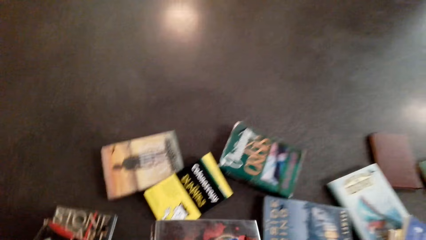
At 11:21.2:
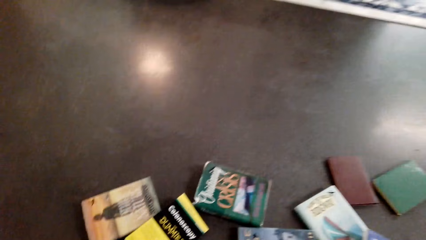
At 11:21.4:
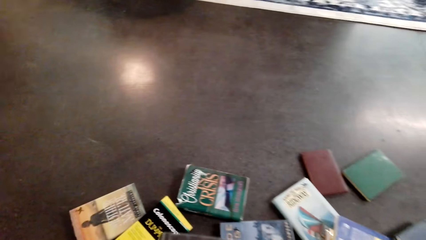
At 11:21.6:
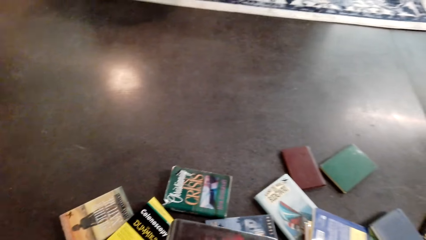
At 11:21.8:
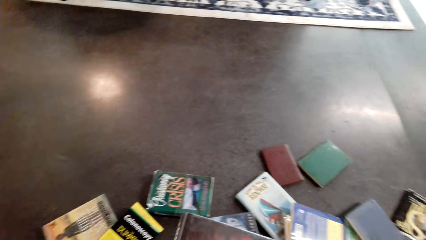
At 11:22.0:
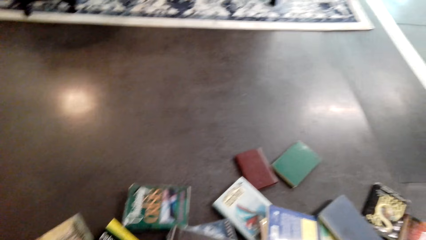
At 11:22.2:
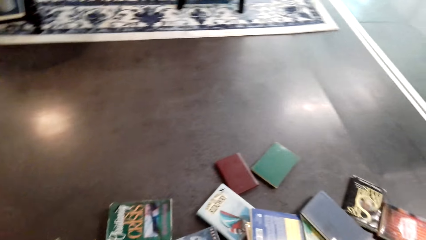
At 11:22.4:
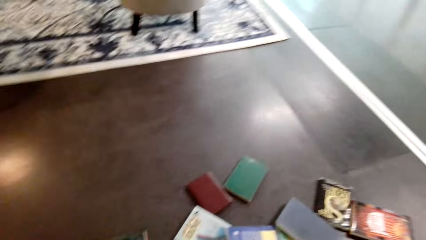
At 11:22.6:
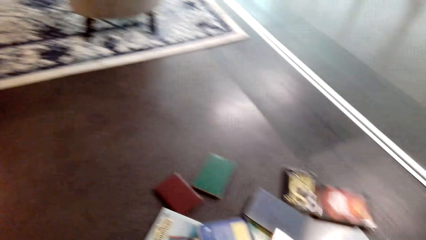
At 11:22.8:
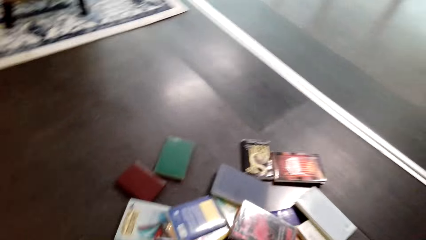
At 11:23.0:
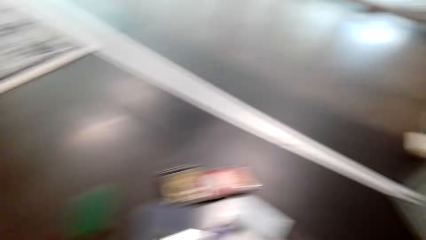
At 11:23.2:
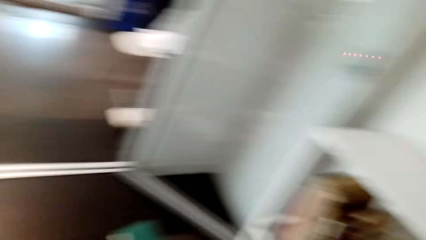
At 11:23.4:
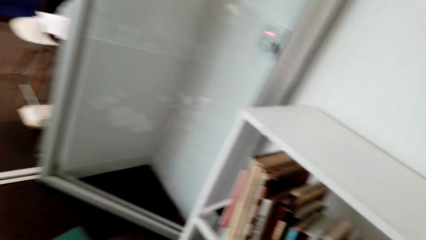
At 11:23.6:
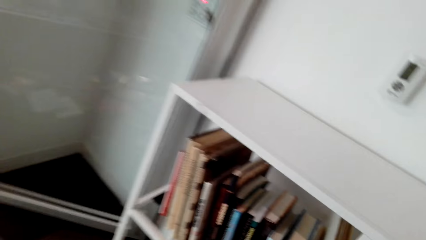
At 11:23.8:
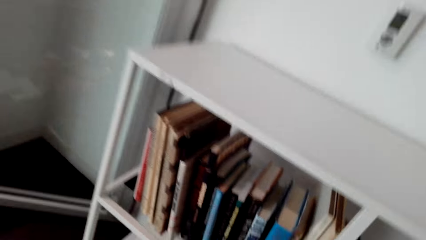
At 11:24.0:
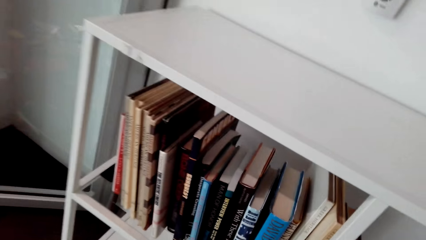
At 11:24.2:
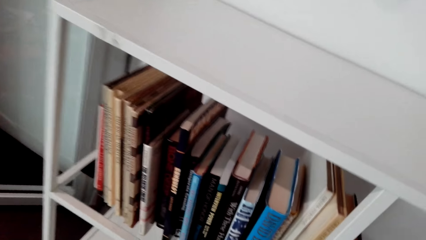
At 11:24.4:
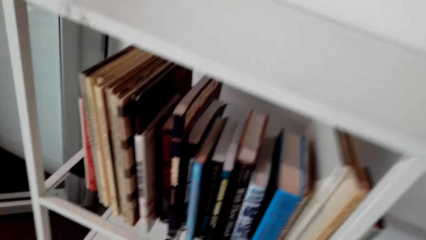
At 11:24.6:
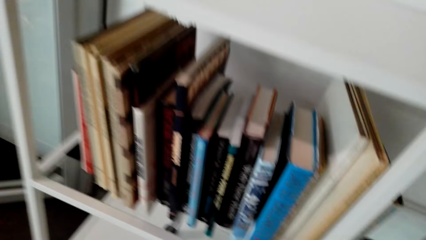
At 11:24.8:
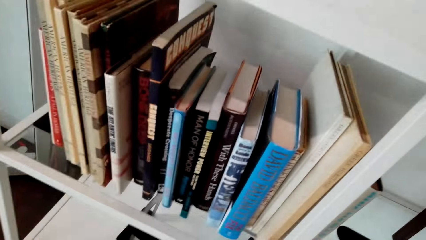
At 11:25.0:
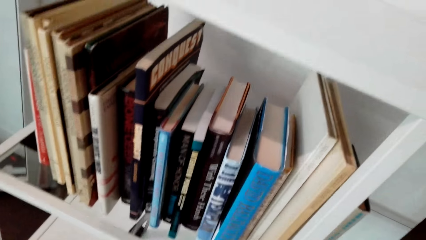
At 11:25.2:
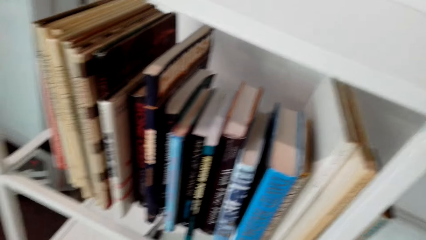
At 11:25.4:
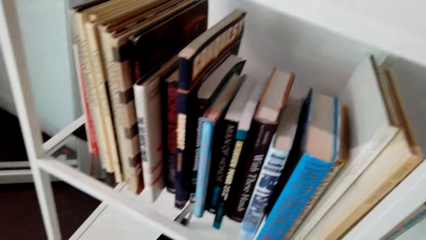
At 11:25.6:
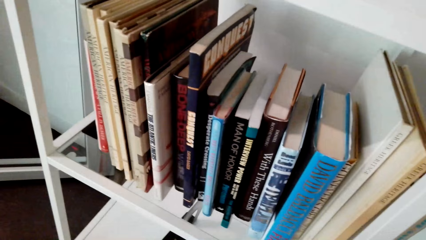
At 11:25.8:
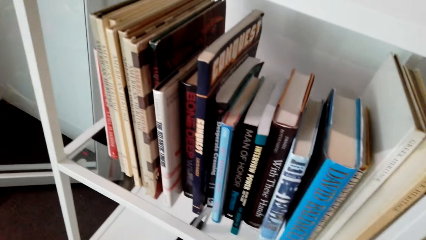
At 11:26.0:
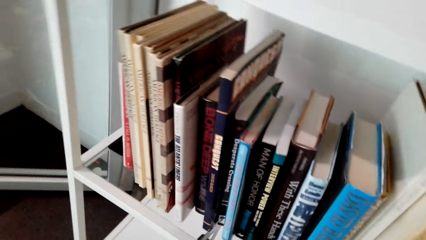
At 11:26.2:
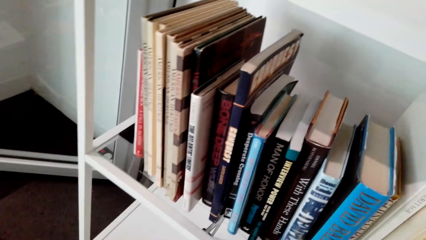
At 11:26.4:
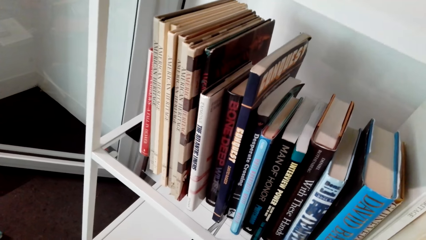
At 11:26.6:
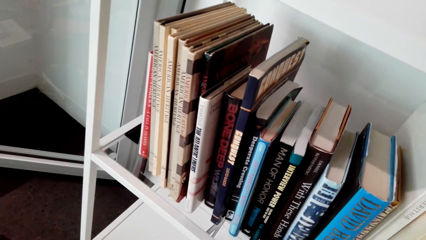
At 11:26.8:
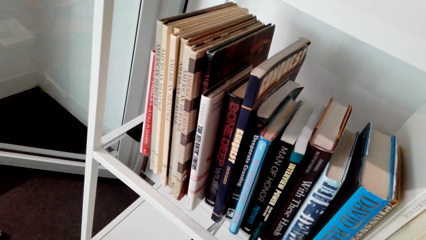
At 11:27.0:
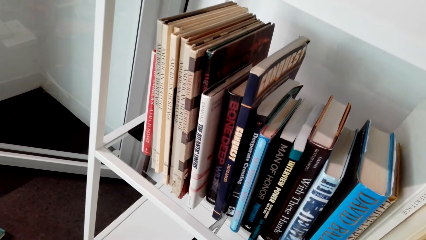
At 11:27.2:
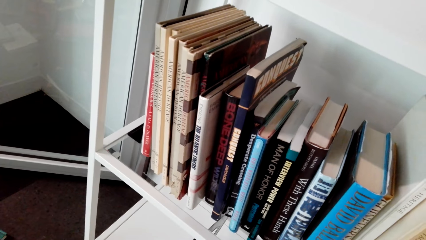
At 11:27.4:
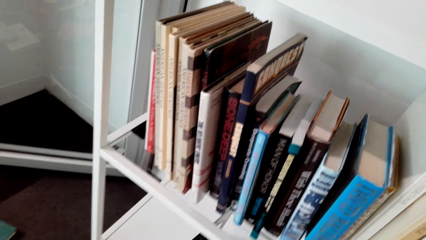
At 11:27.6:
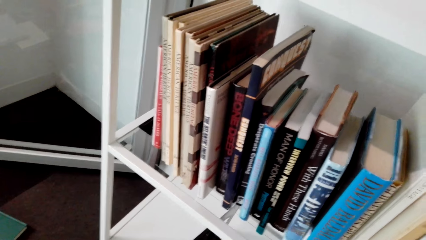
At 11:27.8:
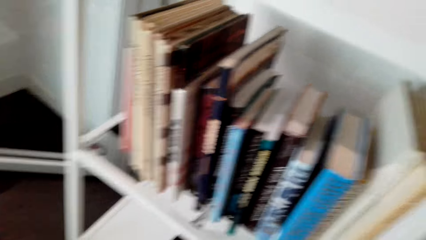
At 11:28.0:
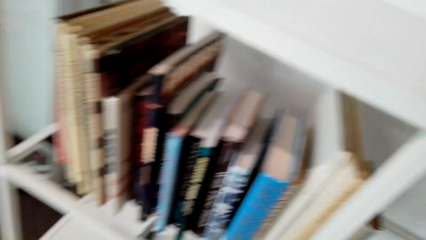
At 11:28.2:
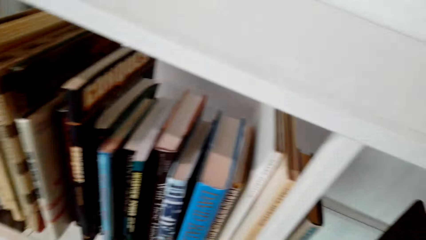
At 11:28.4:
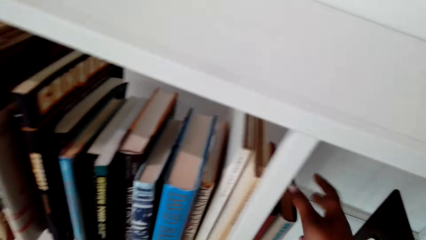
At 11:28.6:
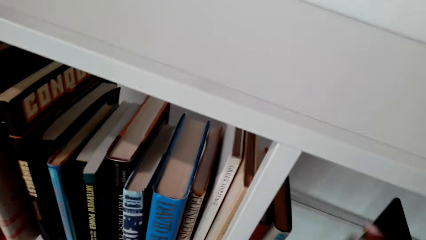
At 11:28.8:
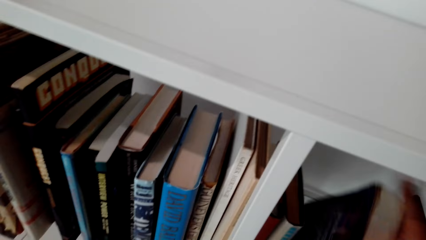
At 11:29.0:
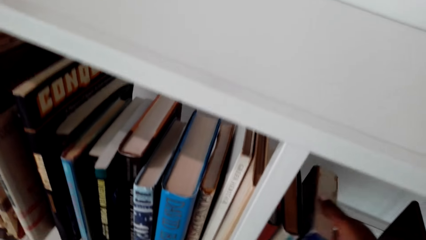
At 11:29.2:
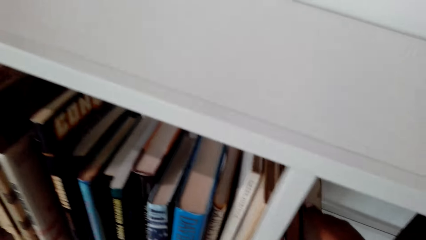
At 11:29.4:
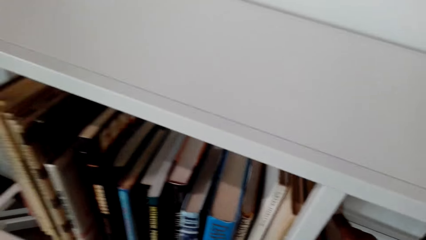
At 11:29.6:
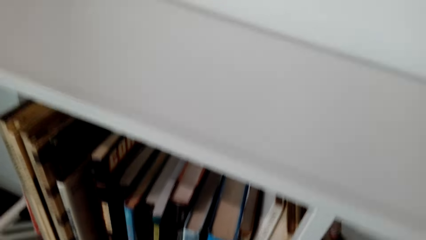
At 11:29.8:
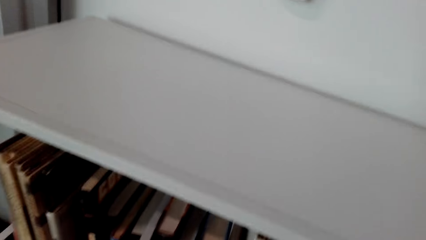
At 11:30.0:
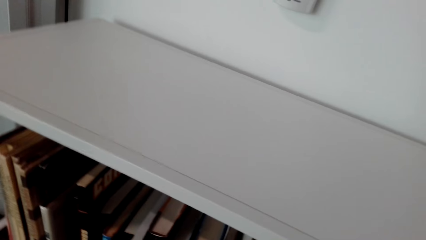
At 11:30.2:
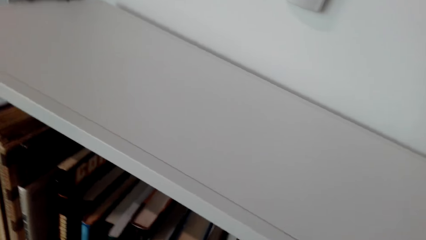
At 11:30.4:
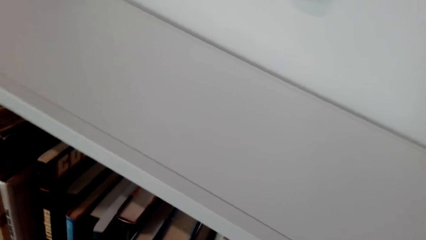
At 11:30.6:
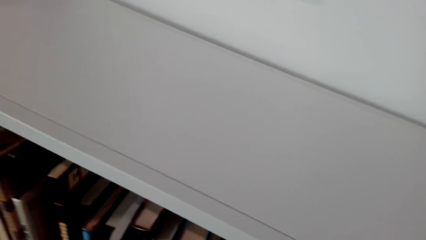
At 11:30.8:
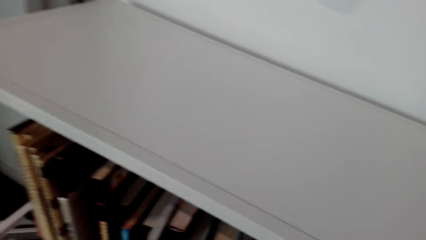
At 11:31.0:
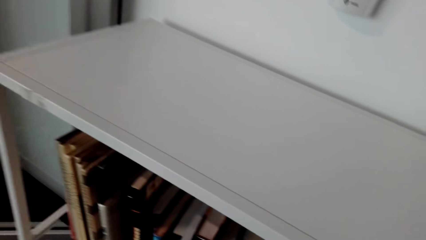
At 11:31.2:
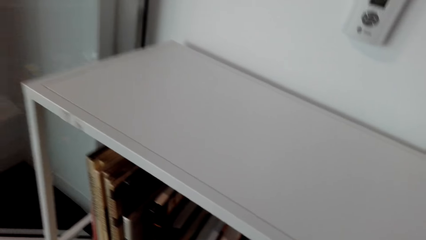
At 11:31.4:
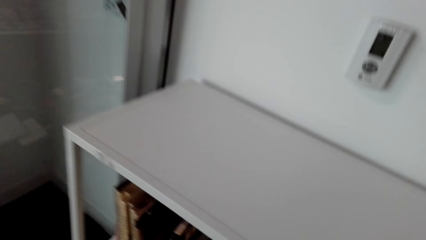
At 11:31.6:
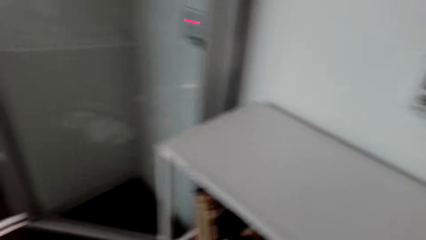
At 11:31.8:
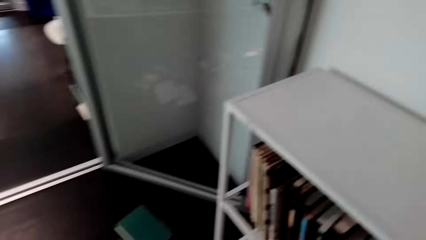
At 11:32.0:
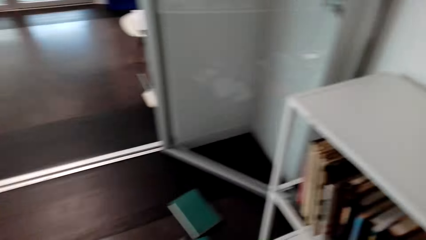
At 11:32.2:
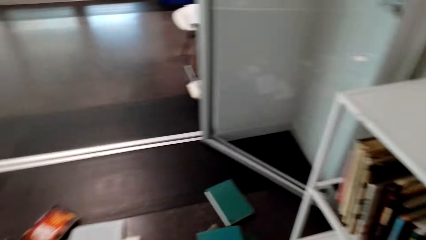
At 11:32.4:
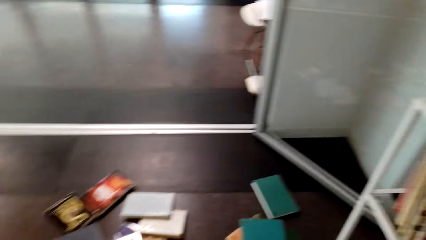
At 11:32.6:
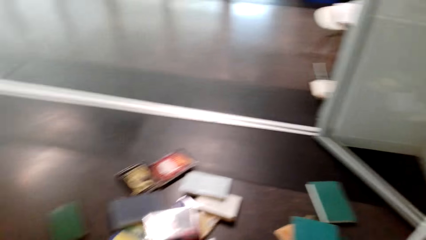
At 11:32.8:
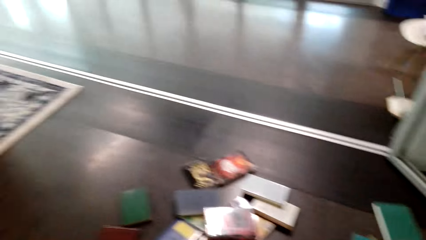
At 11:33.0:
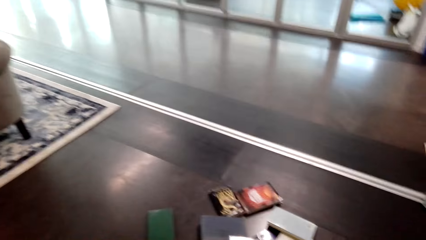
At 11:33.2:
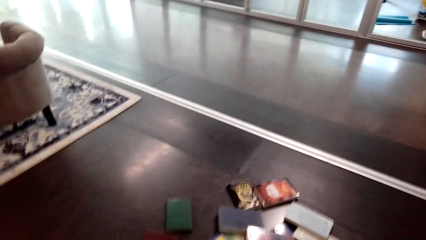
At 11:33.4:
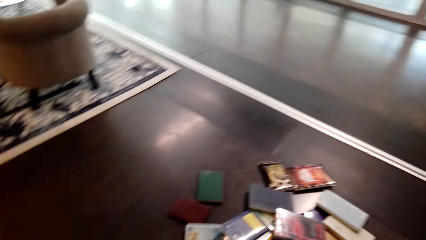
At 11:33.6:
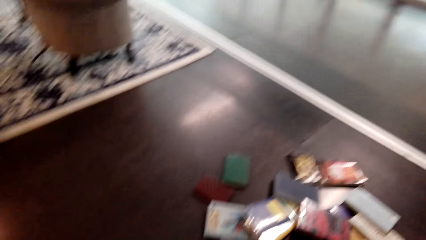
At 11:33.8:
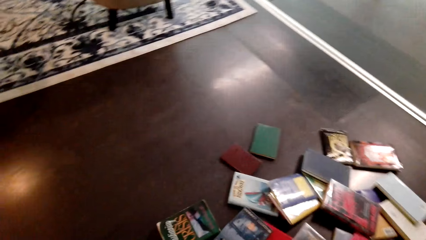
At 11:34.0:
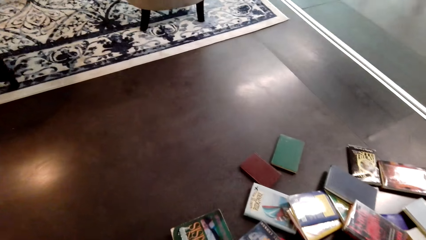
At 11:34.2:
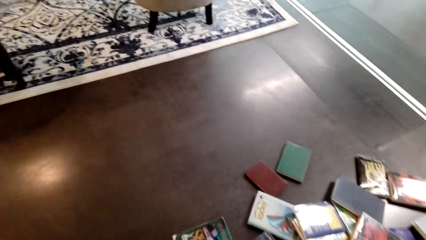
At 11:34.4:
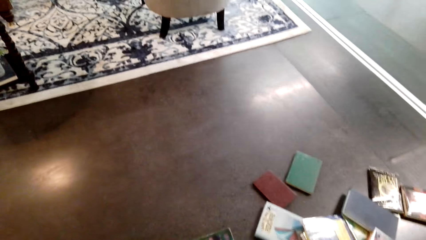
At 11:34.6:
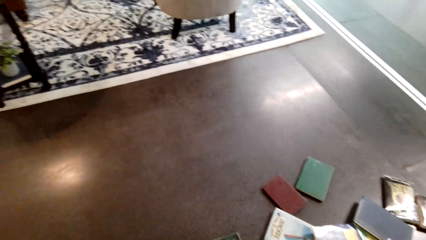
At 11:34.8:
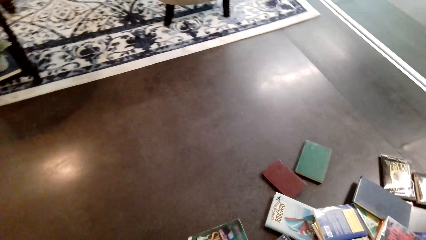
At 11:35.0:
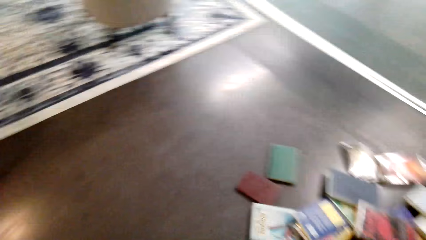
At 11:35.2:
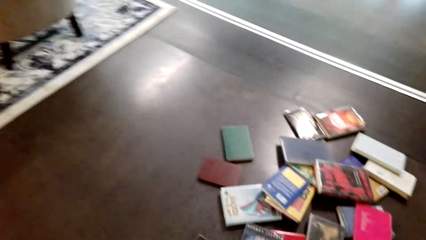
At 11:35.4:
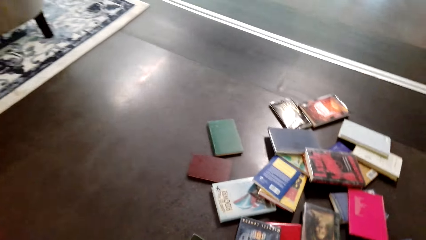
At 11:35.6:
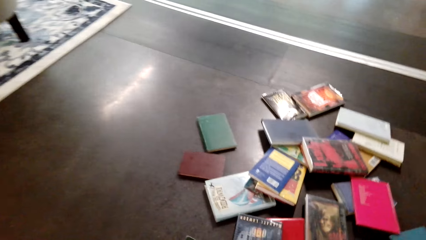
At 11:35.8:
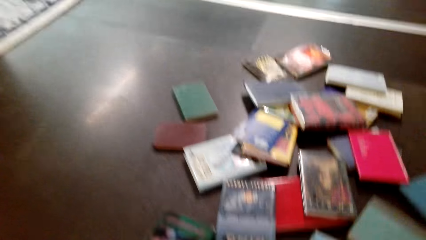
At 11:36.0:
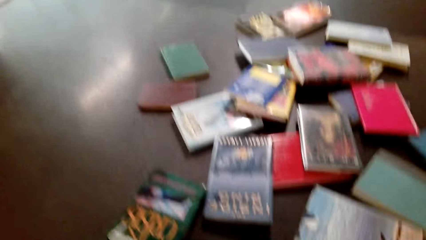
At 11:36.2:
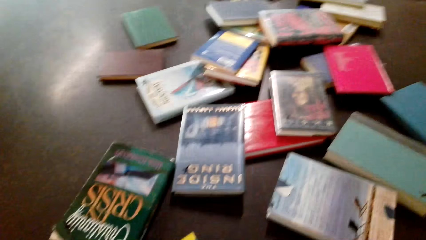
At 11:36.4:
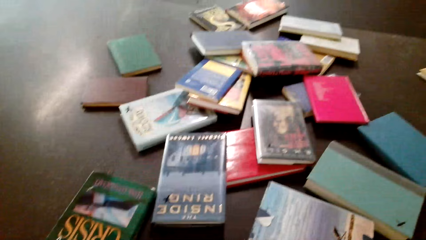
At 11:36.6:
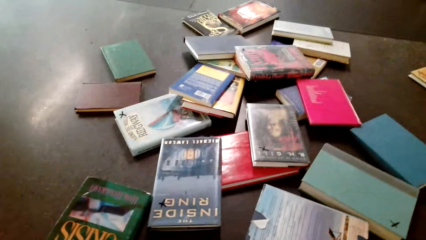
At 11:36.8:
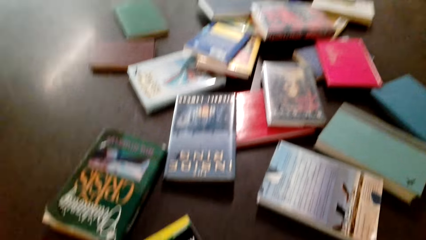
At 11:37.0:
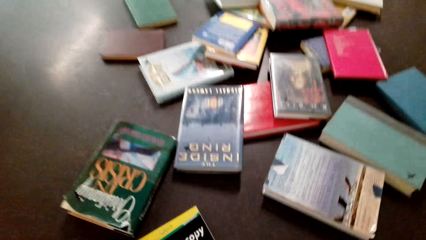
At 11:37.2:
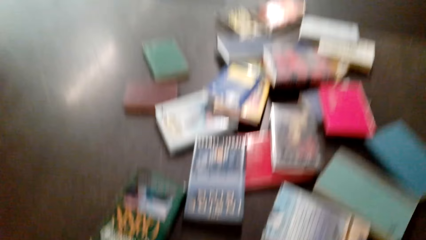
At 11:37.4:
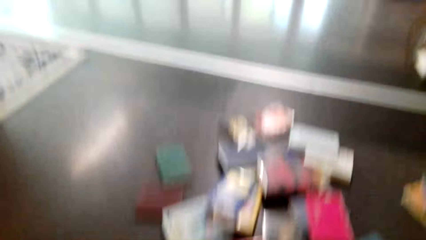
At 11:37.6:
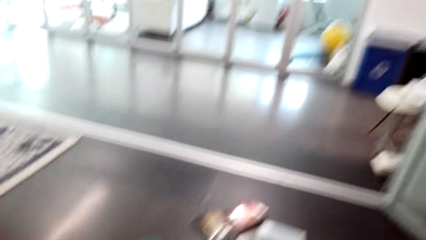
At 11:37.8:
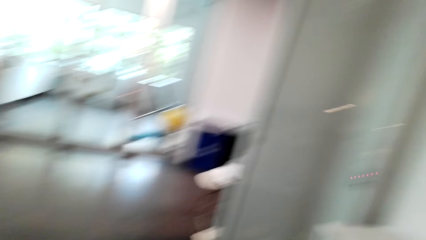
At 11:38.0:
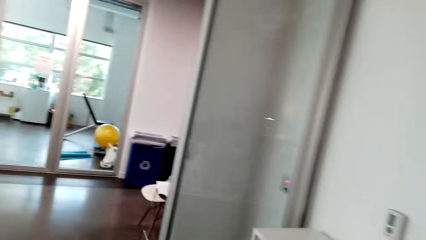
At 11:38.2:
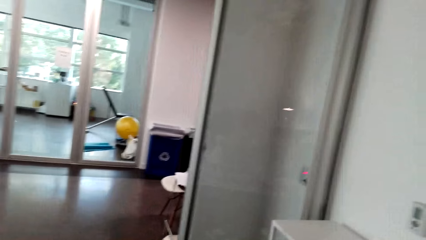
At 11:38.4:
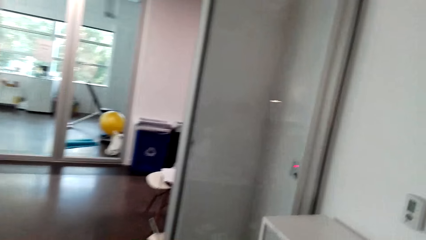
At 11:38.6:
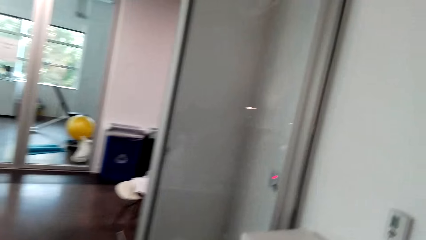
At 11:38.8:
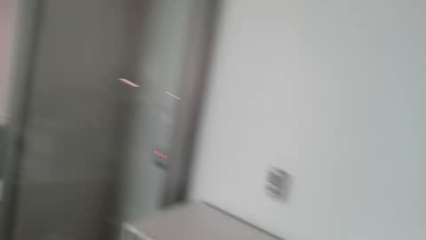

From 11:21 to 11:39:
The camera wearer picks a book. They arrange books on the shelf. They arrange books in the shelf. They pick books from the floor.
